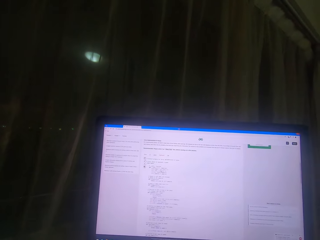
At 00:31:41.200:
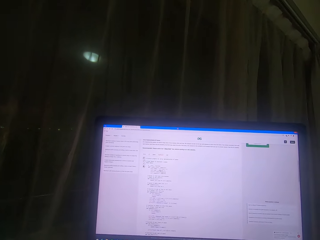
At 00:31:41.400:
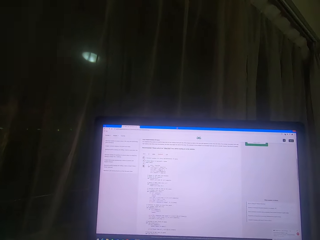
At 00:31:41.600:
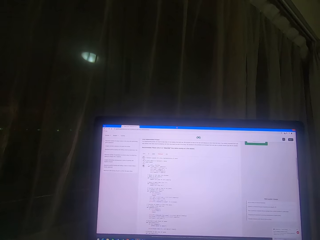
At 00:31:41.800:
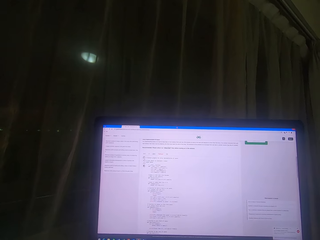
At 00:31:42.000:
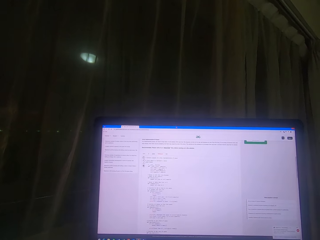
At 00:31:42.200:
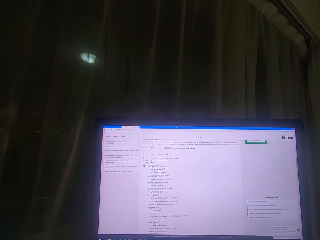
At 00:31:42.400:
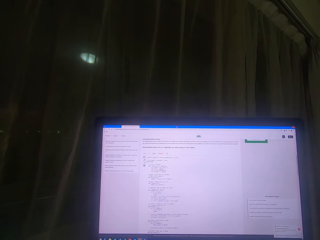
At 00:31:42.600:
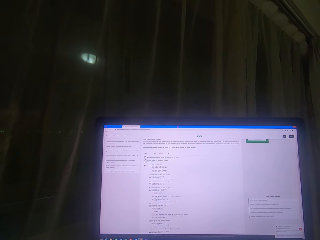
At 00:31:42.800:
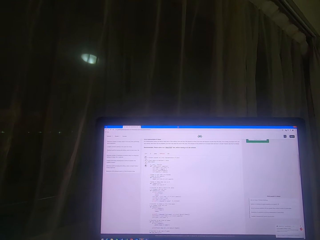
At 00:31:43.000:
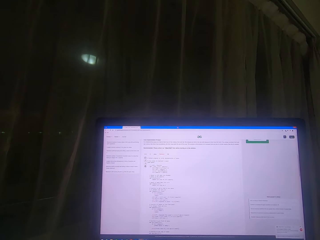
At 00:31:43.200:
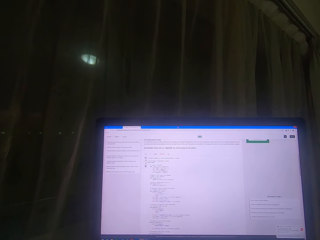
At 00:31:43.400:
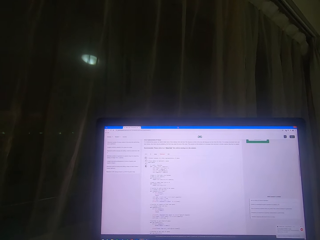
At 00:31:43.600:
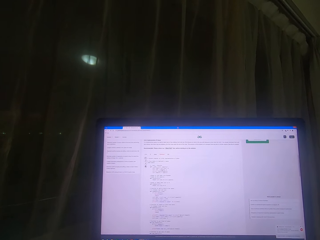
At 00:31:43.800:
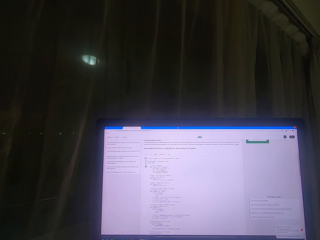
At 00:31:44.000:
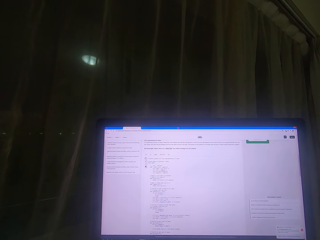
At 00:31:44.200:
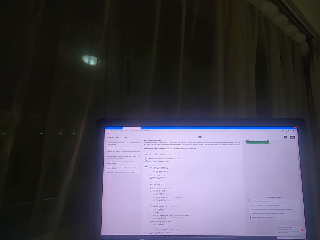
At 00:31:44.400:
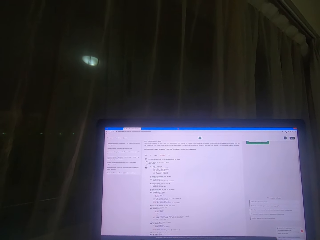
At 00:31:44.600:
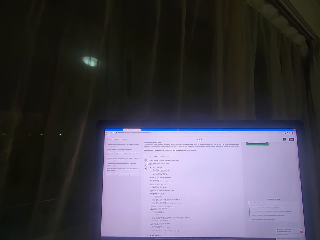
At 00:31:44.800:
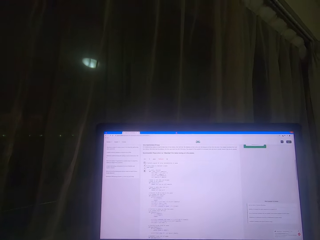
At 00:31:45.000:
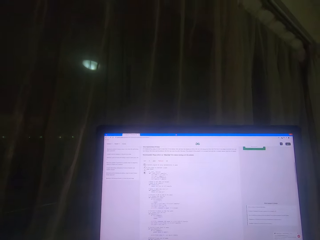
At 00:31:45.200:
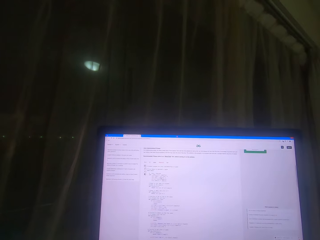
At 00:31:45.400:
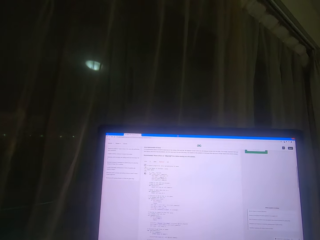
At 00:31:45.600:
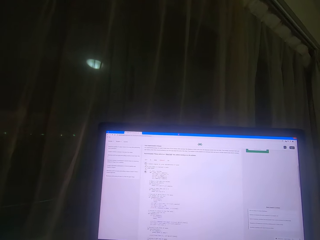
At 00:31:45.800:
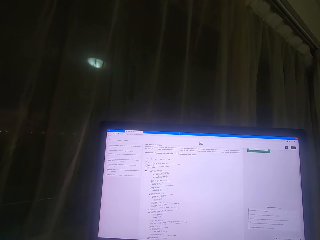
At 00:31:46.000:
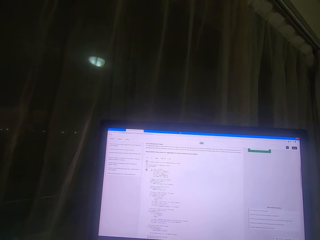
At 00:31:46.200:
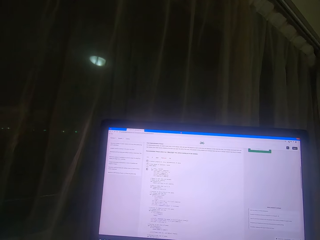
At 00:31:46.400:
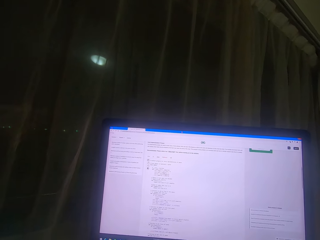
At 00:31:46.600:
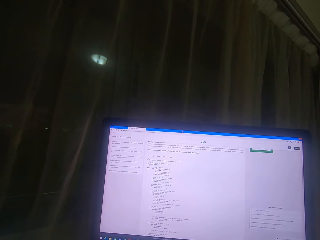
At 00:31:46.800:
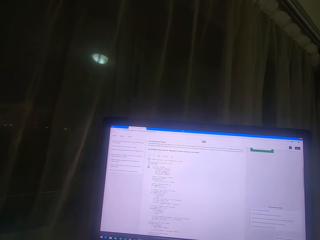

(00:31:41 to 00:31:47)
The camera wearer reads on the desktop screen.

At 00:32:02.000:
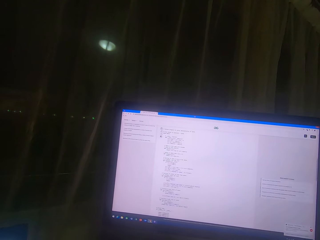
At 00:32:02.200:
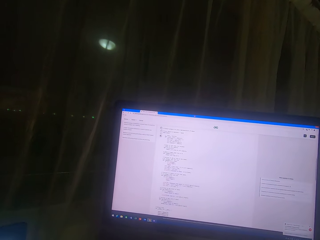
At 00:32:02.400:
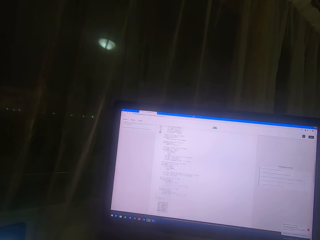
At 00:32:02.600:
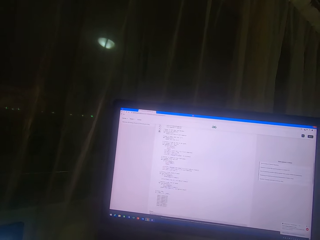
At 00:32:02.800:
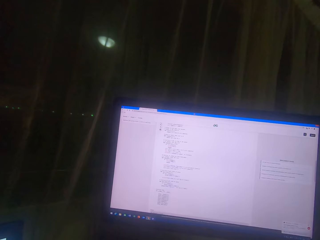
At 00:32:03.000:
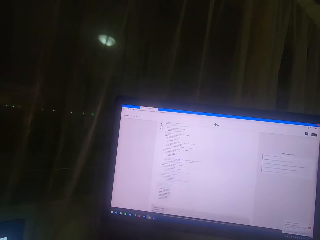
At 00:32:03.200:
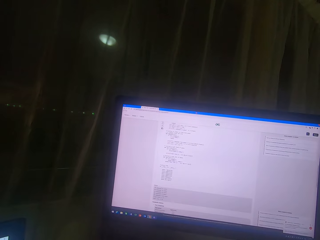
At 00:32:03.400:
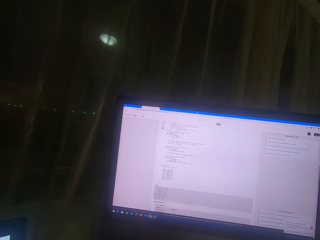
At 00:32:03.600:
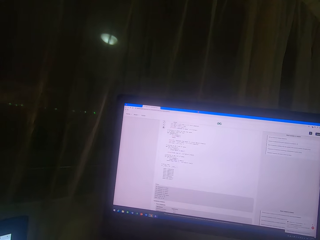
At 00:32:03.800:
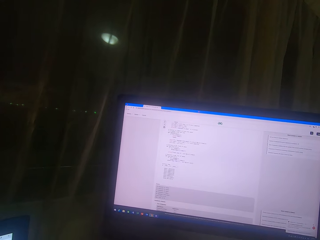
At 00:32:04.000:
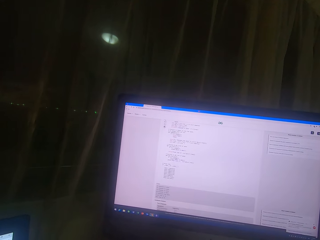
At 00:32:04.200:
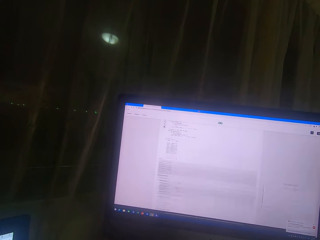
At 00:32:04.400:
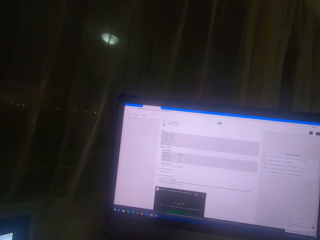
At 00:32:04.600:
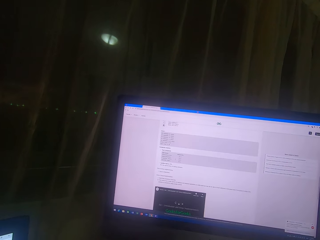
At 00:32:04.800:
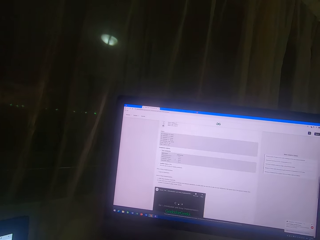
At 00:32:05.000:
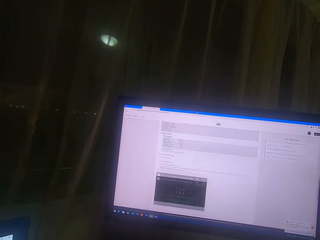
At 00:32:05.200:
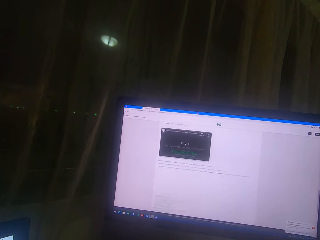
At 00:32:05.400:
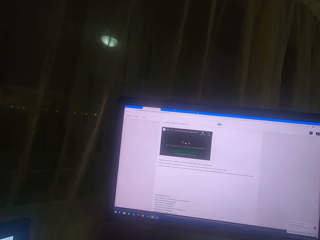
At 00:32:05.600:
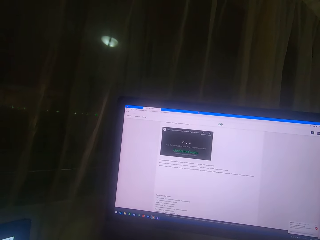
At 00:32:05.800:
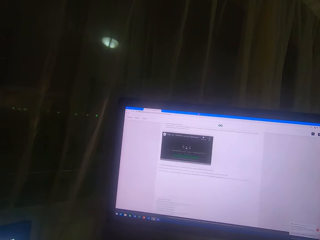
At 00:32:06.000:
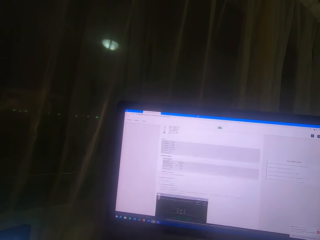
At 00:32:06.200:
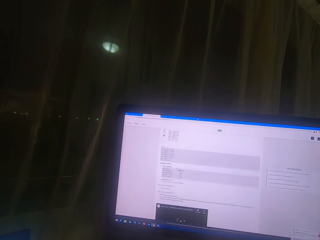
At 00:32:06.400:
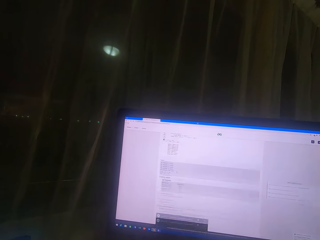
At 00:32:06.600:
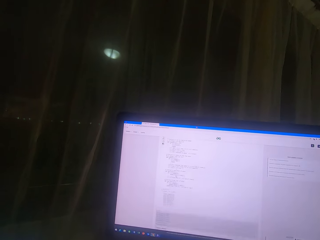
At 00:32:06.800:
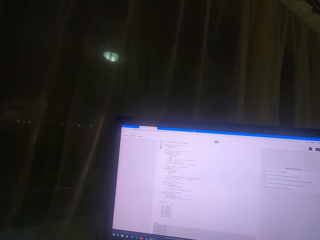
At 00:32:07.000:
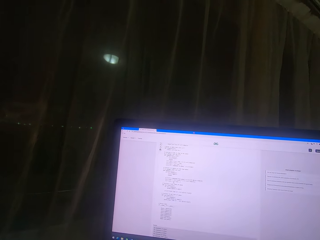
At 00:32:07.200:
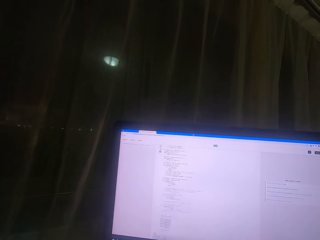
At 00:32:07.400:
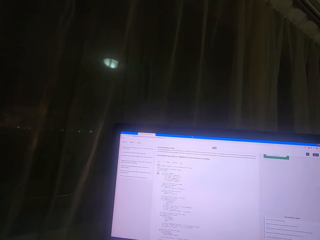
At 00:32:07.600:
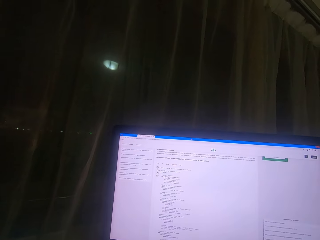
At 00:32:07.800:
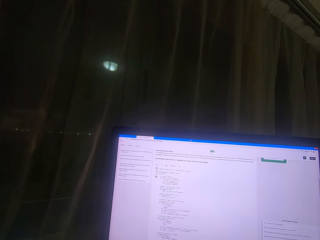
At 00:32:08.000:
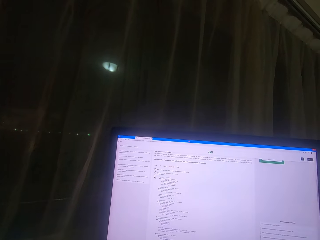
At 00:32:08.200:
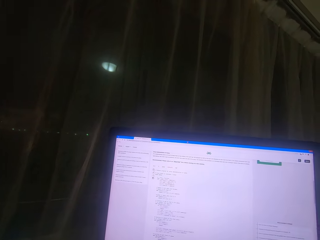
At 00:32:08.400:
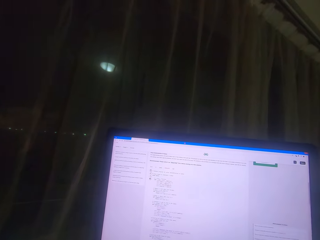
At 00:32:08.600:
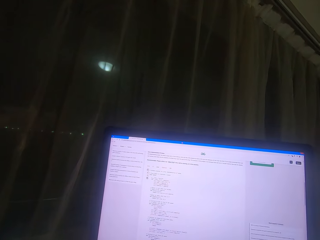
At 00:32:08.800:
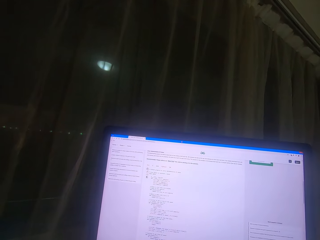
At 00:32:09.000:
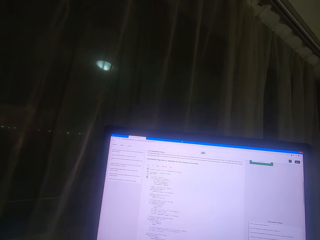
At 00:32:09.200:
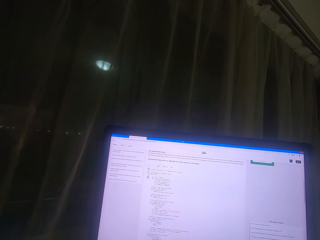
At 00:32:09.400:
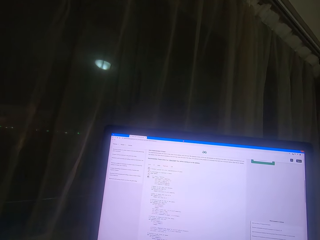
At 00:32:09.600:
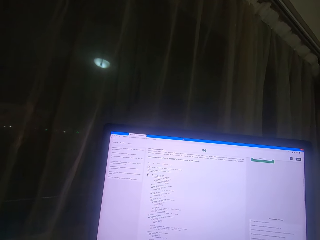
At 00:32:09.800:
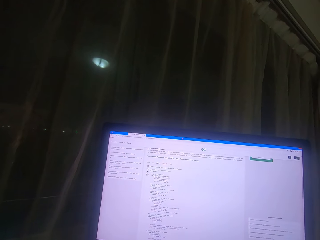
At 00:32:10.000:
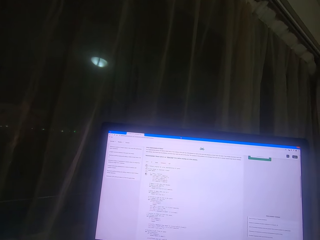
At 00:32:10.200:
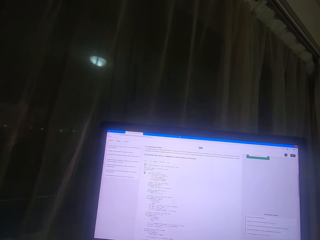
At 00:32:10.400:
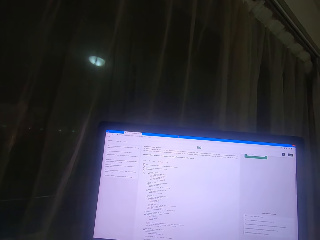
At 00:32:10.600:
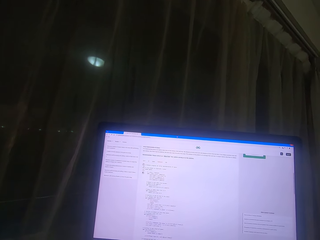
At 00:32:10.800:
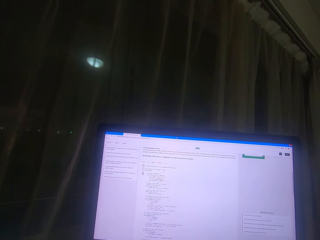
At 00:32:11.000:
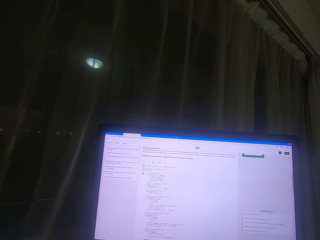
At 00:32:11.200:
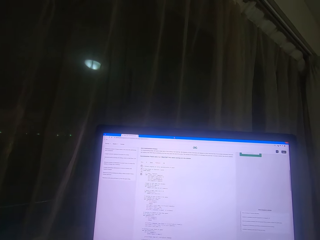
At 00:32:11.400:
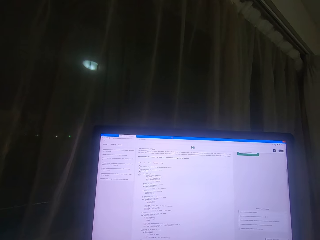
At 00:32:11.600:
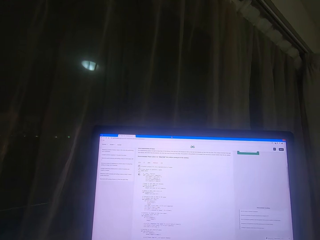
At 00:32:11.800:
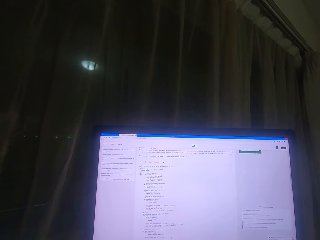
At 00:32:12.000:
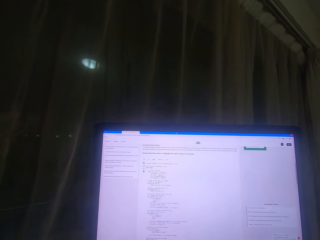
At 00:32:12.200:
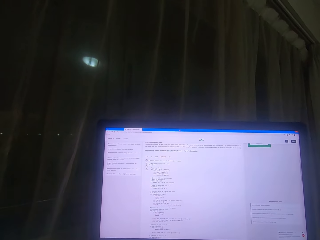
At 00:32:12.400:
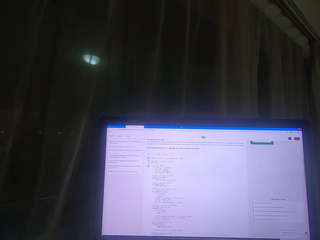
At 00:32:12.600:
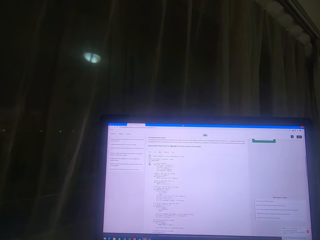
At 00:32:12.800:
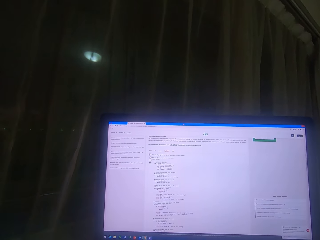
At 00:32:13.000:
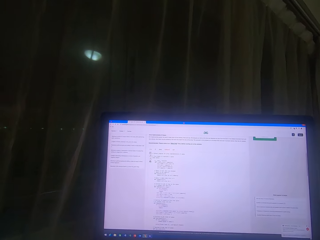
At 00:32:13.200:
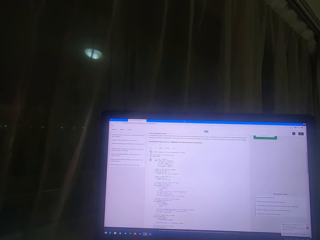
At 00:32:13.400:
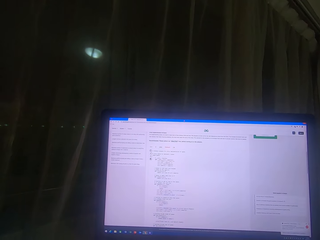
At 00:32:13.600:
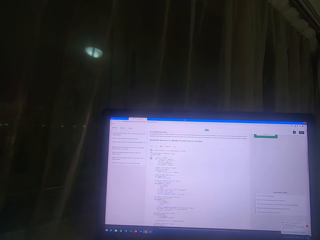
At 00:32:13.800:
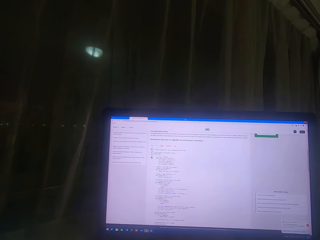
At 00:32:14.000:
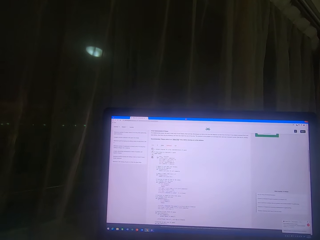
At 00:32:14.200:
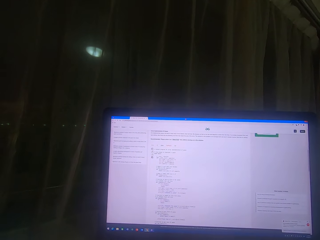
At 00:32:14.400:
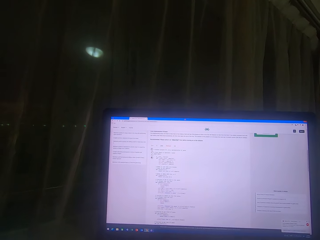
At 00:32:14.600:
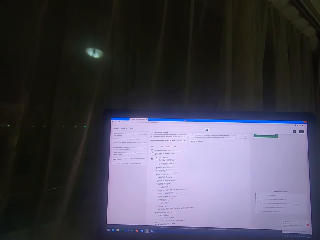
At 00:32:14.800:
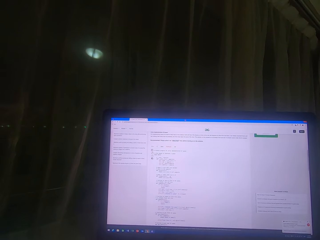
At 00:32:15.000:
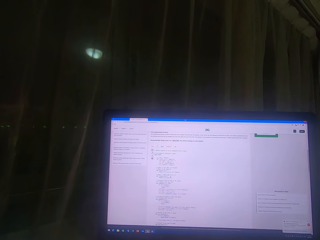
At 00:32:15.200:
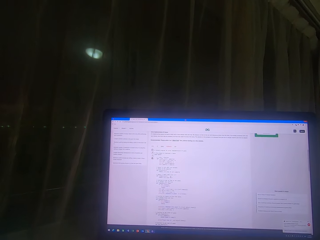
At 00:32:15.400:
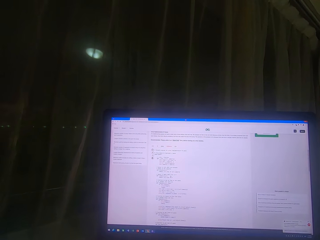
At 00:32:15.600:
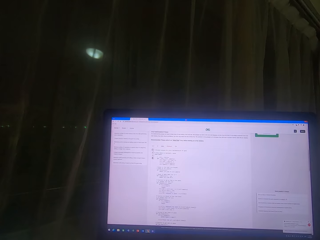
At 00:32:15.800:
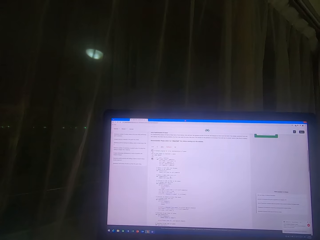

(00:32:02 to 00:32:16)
The camera wearer scrolls on the machine. They read on the desktop screen.

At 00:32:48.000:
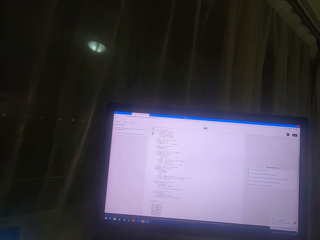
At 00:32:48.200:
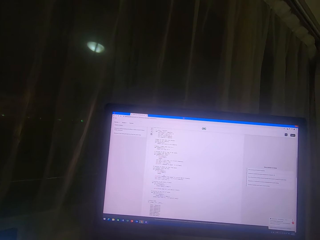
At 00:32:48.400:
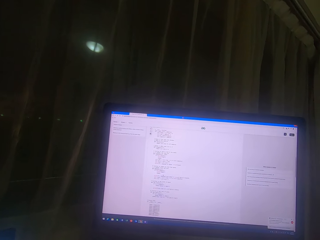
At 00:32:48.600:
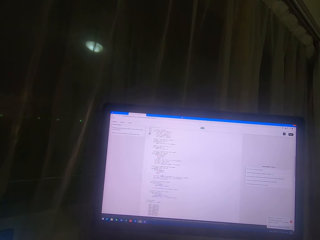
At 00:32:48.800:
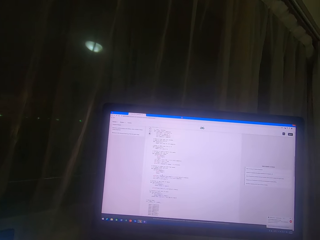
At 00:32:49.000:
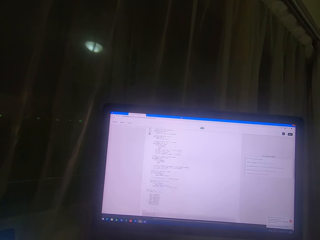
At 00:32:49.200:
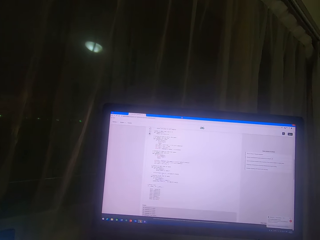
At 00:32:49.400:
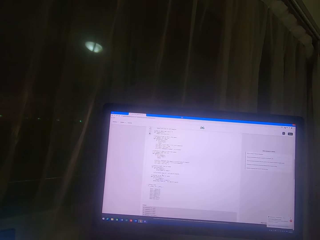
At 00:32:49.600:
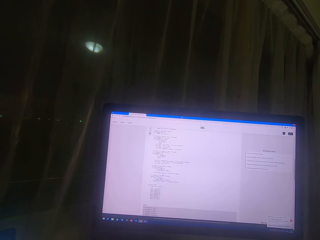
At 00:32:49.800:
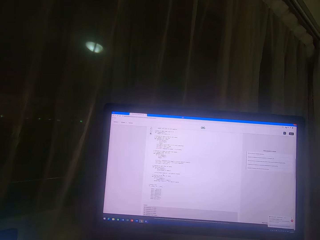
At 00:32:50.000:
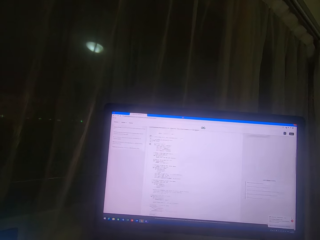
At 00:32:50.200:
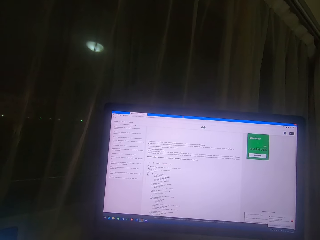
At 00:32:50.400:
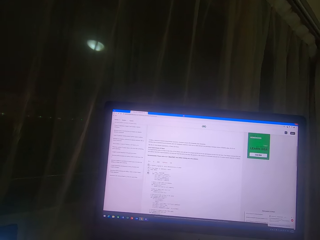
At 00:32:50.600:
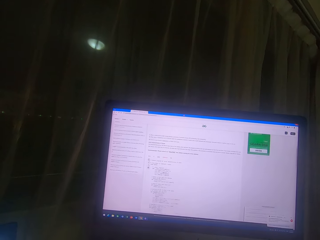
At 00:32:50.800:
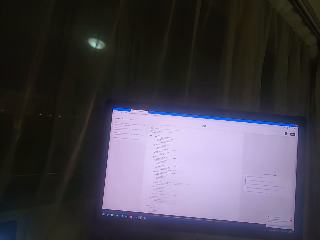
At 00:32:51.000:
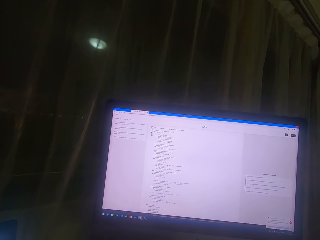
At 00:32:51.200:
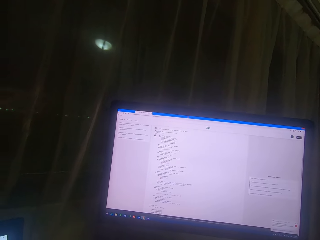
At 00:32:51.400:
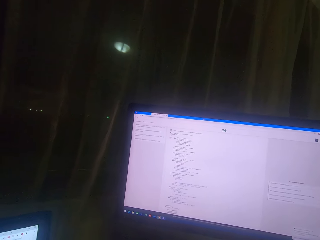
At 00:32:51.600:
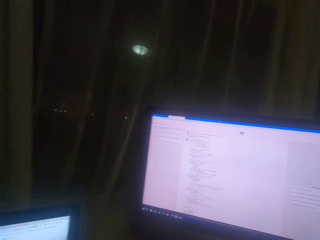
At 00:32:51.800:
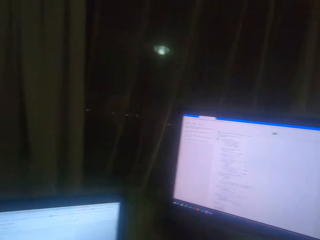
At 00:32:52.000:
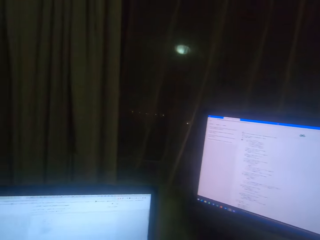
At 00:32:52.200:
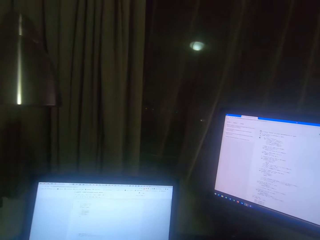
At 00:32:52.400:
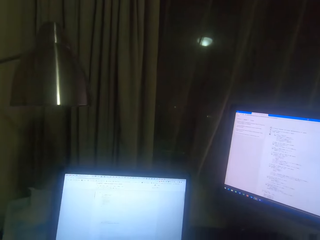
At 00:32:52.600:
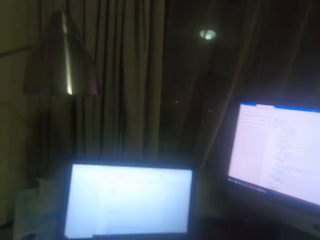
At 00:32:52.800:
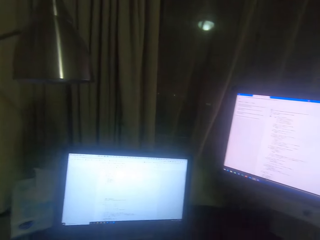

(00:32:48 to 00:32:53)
The camera wearer scrolls the mouse. They look at the other desktop.
